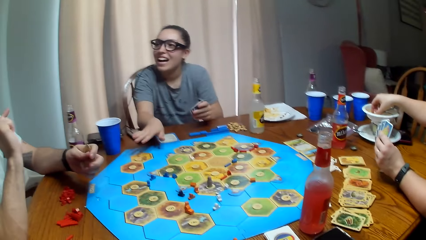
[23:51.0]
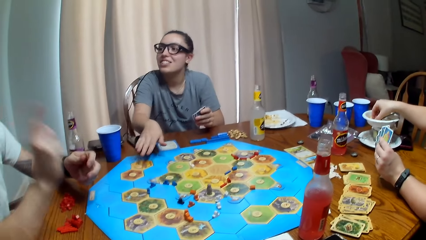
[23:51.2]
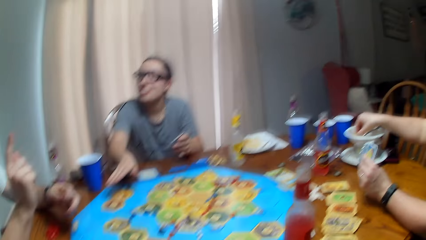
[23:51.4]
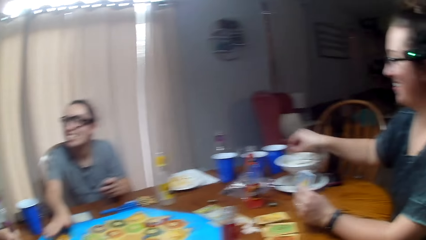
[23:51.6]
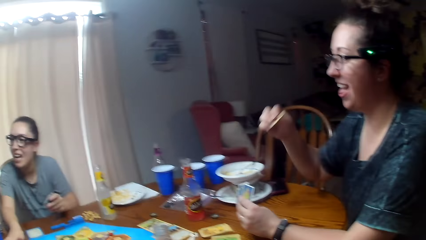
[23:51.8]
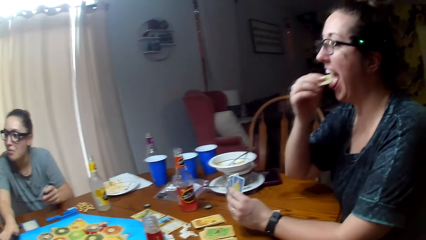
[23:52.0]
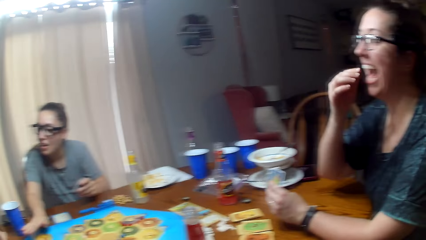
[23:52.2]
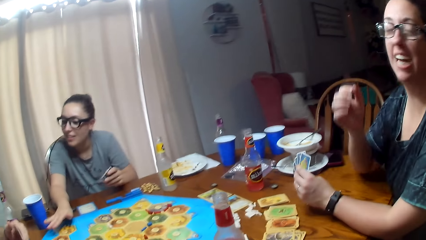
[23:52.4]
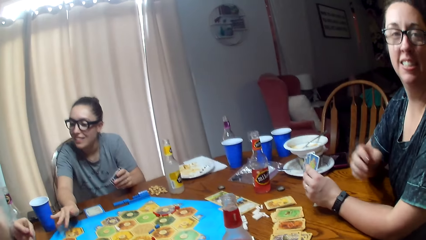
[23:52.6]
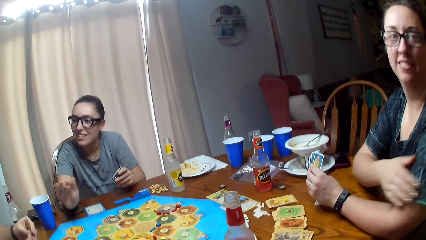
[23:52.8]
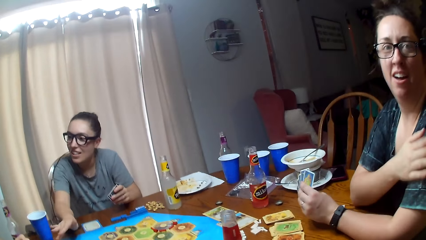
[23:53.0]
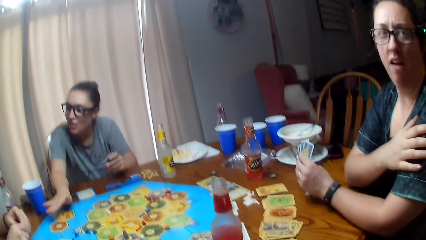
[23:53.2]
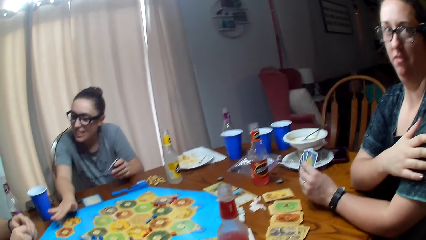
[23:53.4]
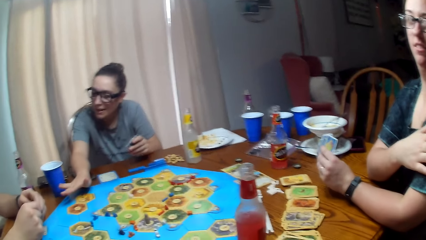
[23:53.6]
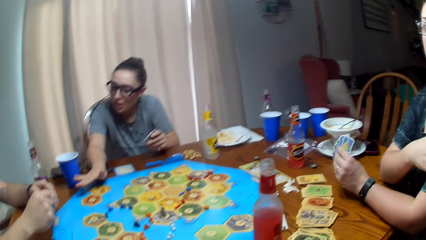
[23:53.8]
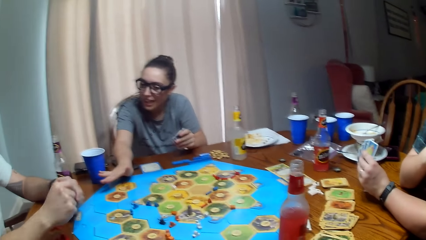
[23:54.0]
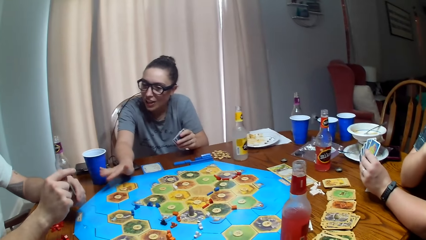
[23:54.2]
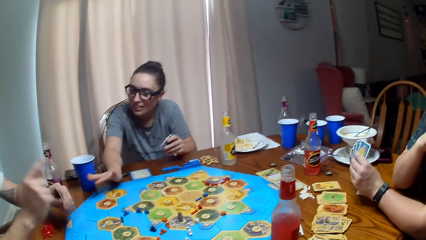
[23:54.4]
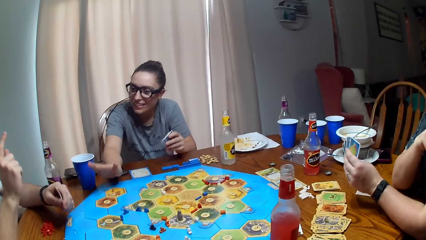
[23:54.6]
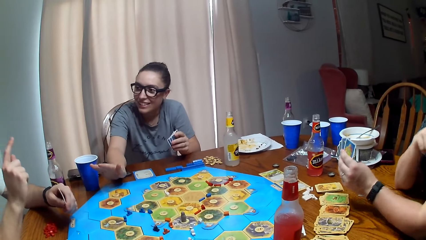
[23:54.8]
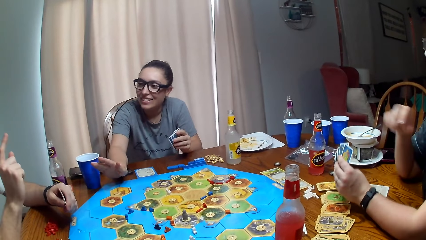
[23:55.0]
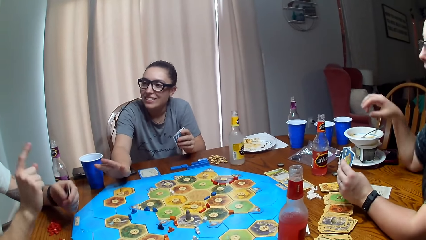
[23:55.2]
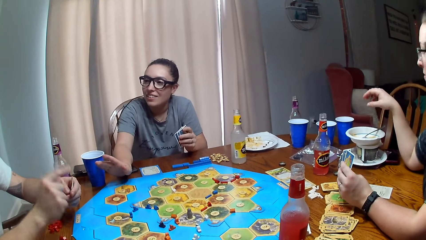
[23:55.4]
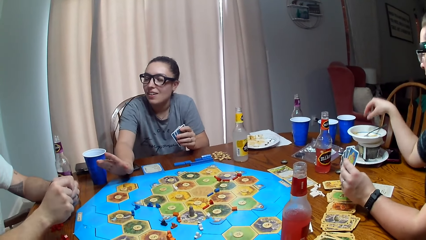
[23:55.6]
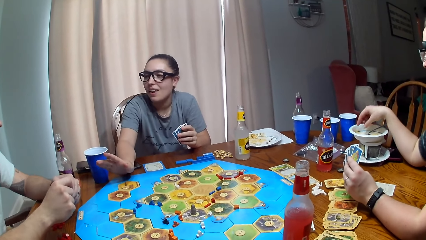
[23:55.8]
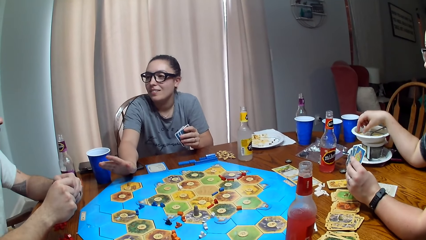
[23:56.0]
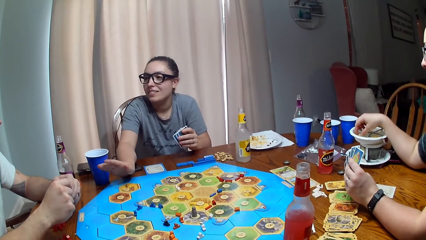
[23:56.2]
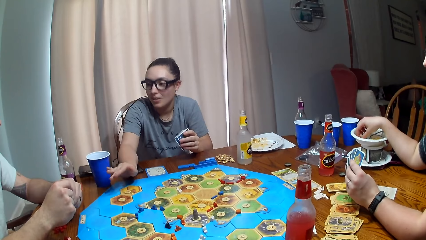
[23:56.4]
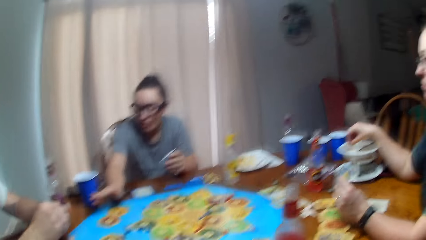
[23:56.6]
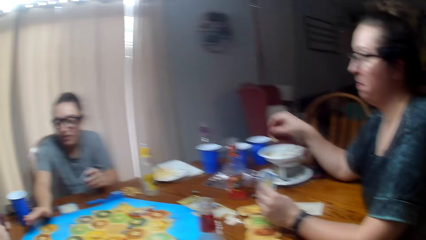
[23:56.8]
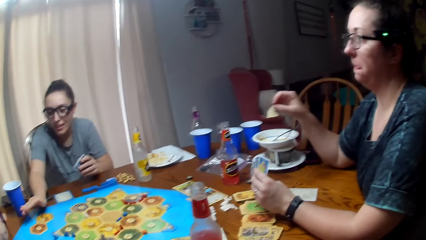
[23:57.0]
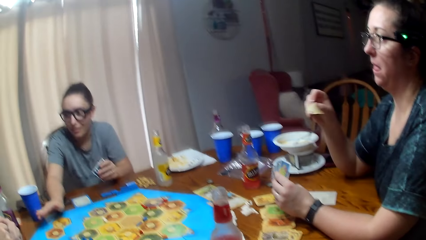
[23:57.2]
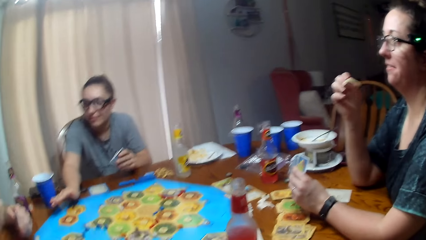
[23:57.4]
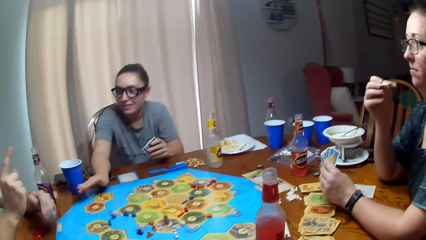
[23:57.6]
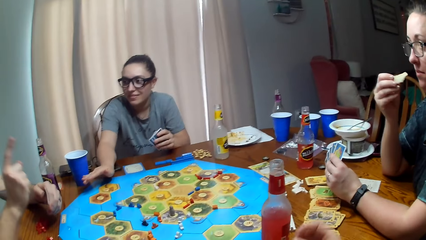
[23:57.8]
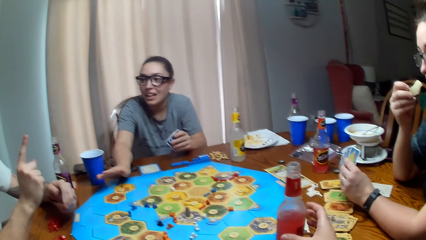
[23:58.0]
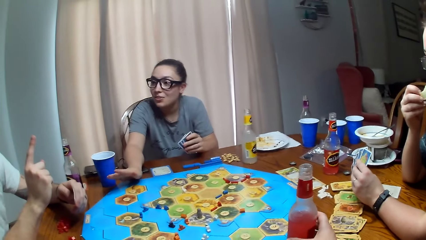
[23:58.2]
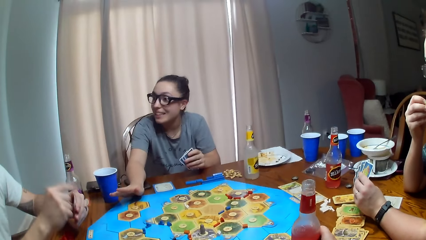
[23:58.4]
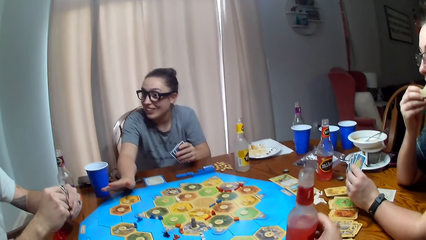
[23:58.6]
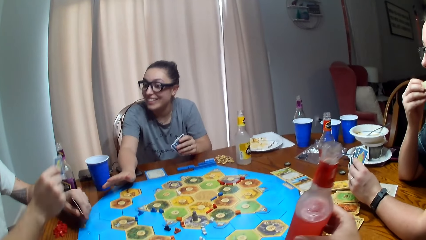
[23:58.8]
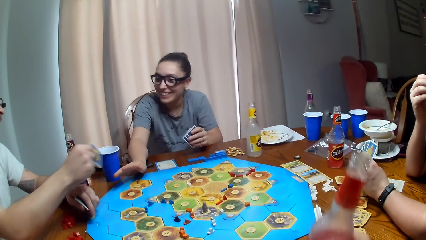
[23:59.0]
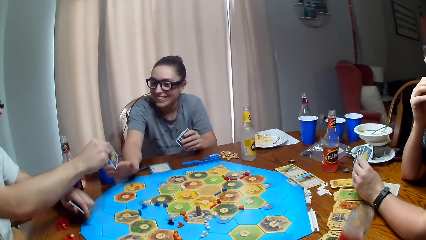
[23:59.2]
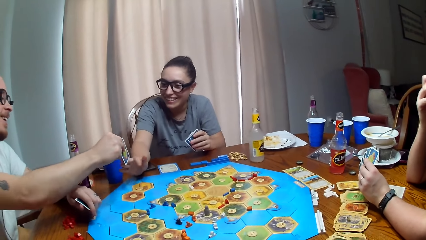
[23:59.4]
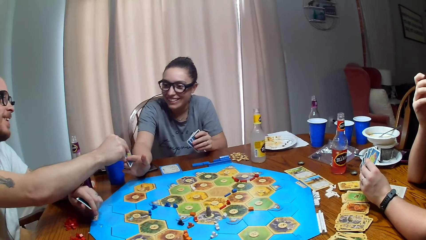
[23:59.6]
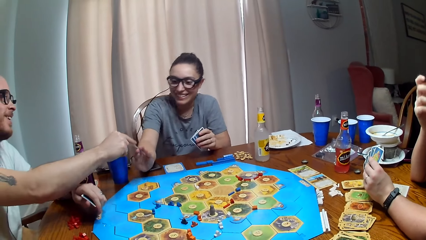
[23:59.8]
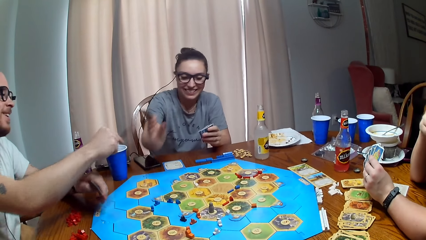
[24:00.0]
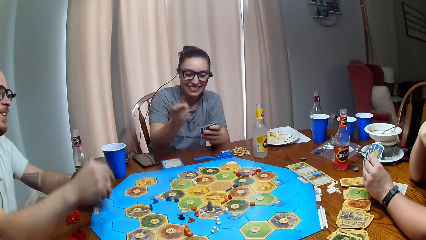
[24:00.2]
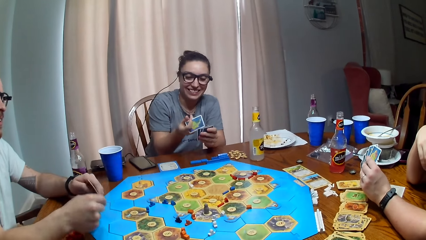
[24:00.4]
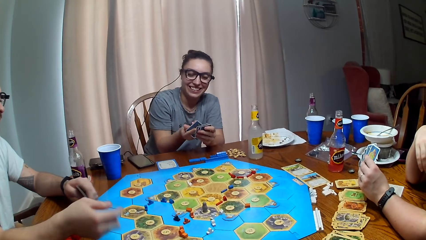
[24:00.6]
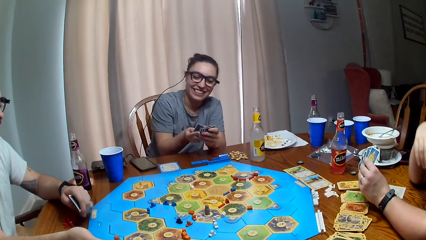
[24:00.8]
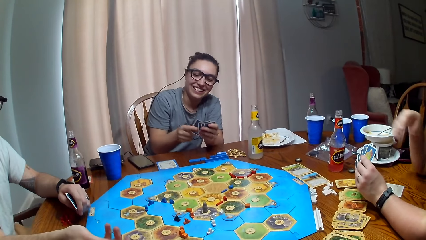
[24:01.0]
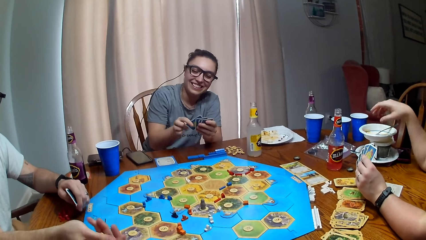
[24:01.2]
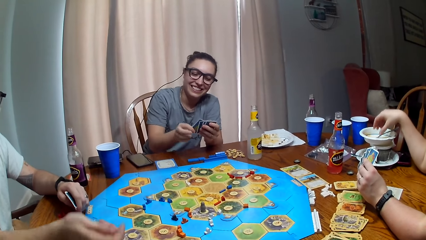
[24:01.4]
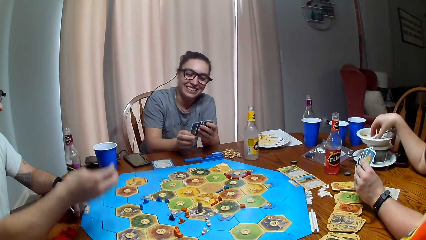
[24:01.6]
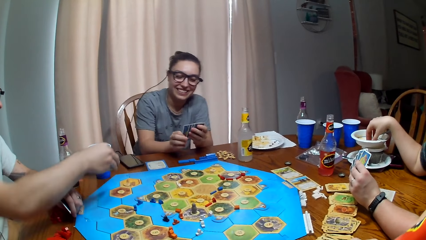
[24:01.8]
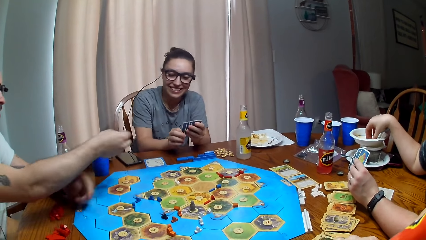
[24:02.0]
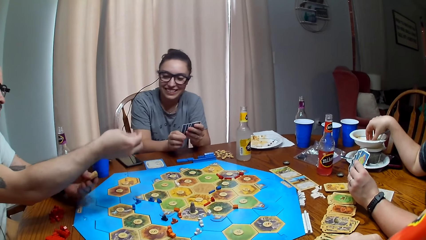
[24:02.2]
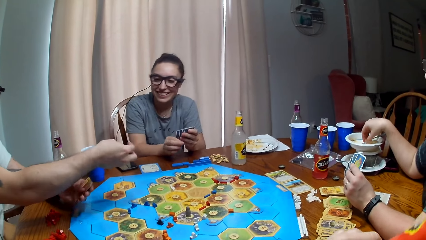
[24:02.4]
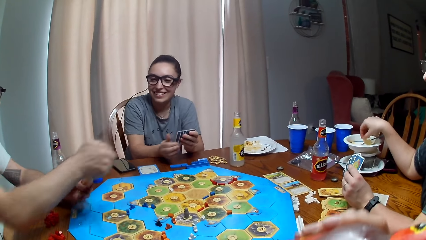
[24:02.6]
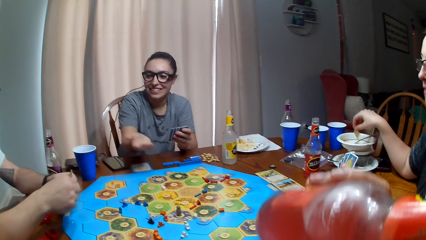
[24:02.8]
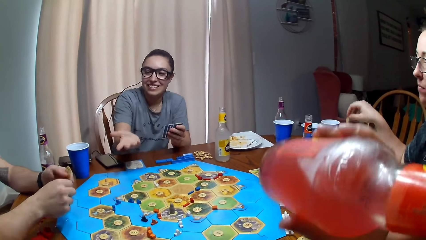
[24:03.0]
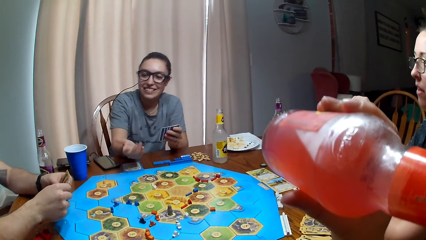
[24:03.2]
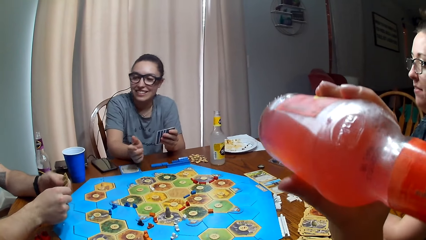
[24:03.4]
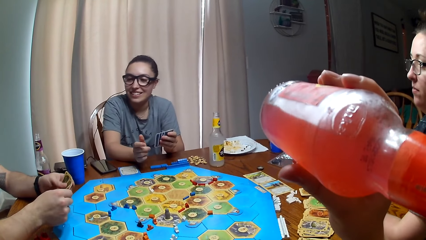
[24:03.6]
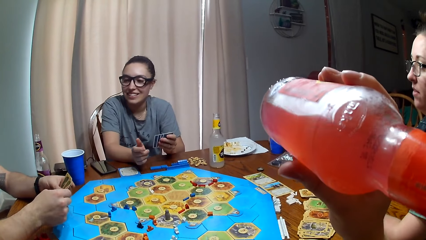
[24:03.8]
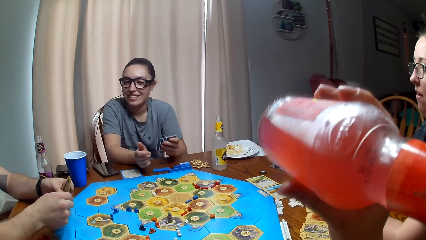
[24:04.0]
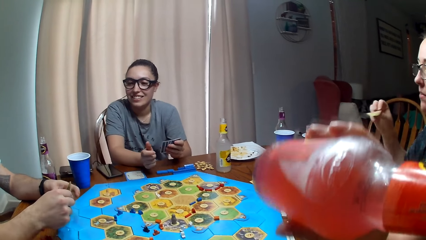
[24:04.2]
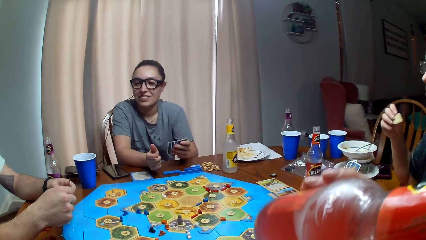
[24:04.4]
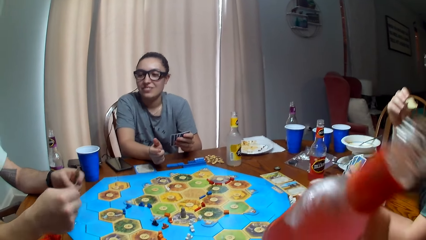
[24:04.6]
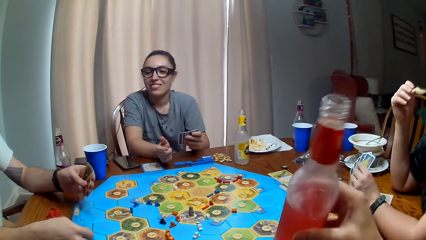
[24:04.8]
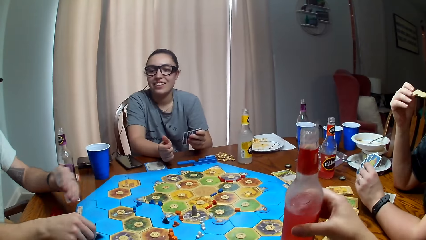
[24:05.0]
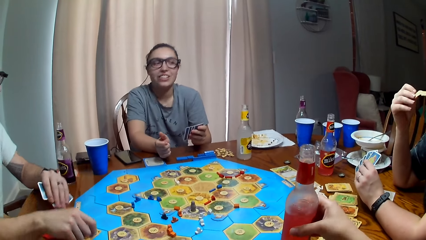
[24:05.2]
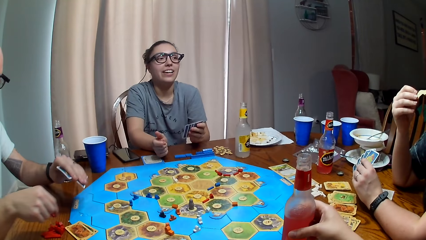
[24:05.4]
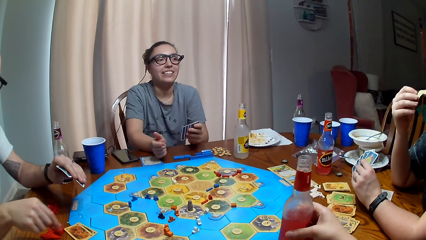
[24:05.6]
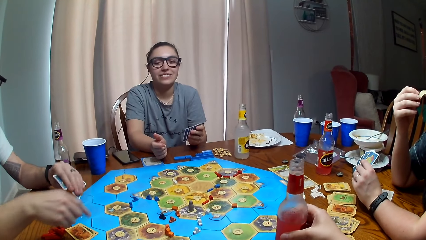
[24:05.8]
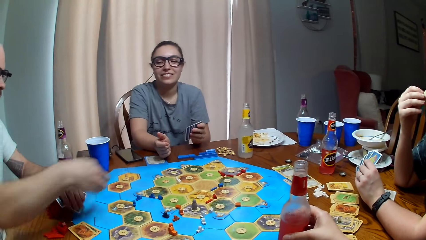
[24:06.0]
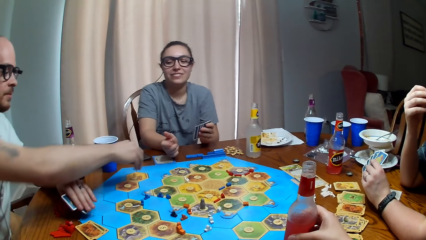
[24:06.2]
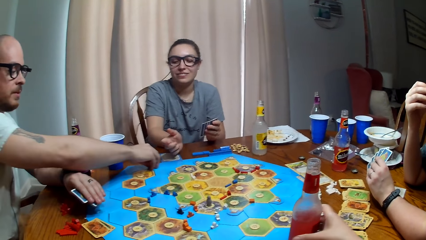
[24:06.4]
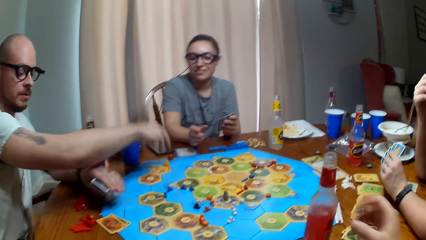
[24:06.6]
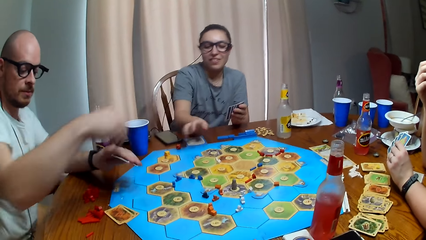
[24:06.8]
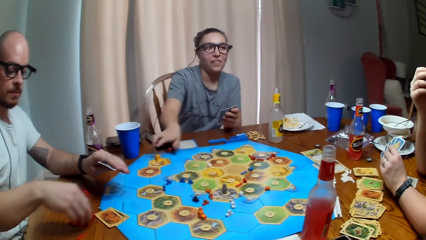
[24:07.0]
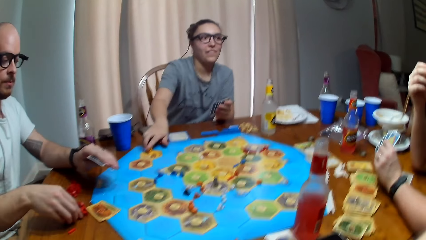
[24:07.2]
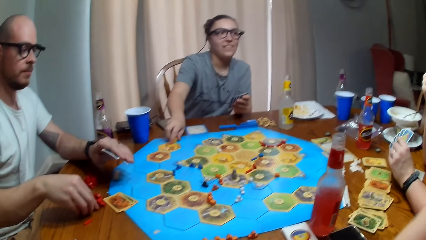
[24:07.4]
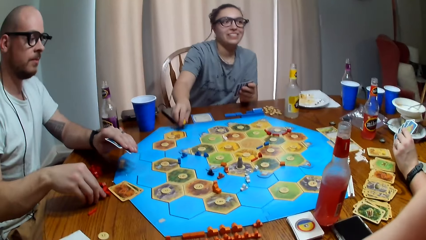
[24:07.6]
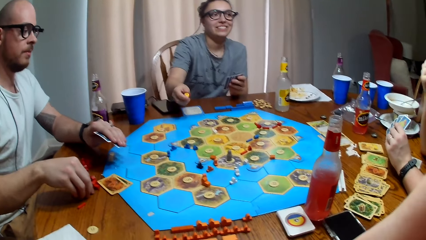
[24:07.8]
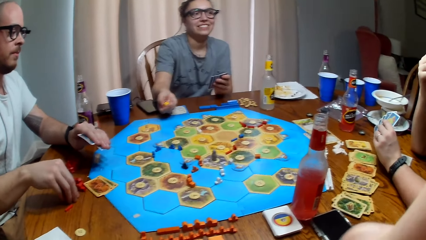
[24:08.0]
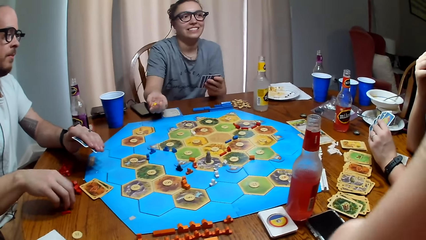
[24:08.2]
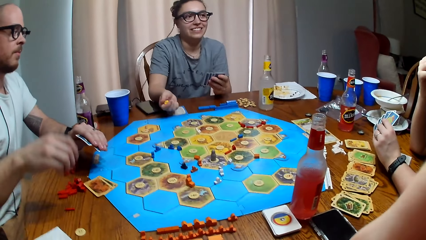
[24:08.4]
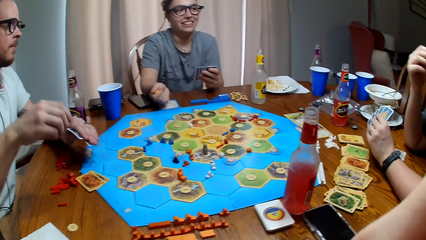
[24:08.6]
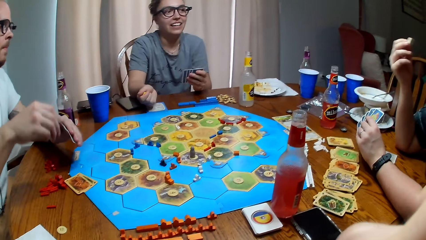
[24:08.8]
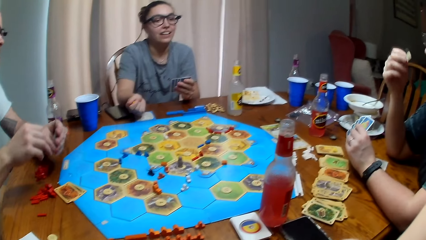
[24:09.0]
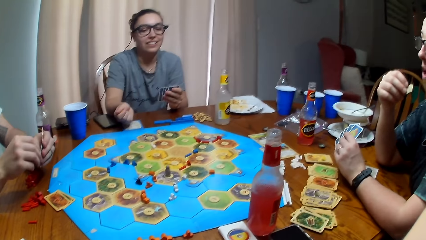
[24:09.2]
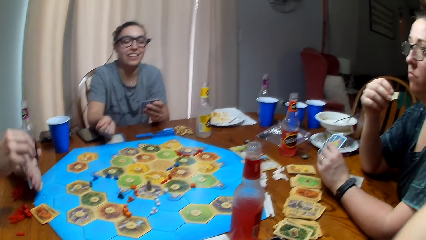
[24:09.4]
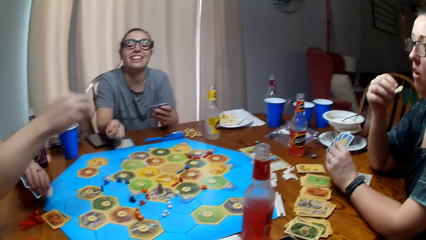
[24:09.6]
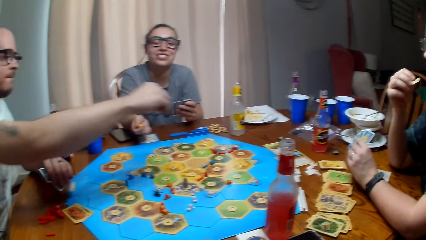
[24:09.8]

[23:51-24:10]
A person talks. Another person eats a crisp. The camera wearer dialogues with the second person. A third person dialogues with the first person. The second person takes a crisp from the plate. The third person talks. The second person eats a crisp. The first person gives the third person a card. The camera wearer dialogues with the second person. The first person talks. The second person picks up a crisp from the plate. The camera wearer drinks from the bottle. They put the bottle on the table. The first person puts dice on the table. The second person talks. The third person picks up things.
